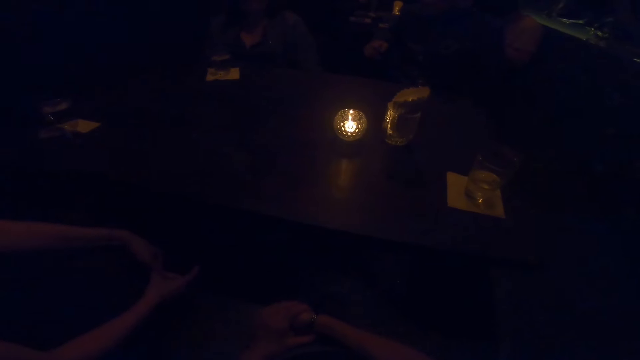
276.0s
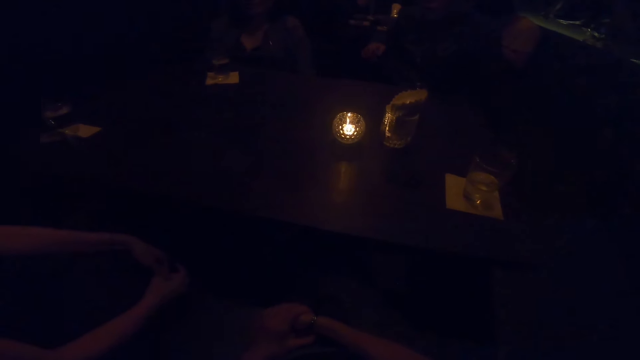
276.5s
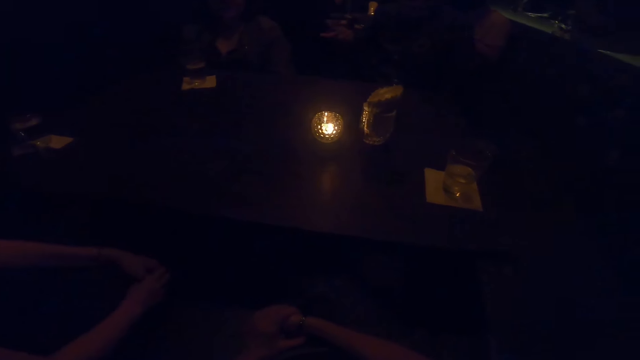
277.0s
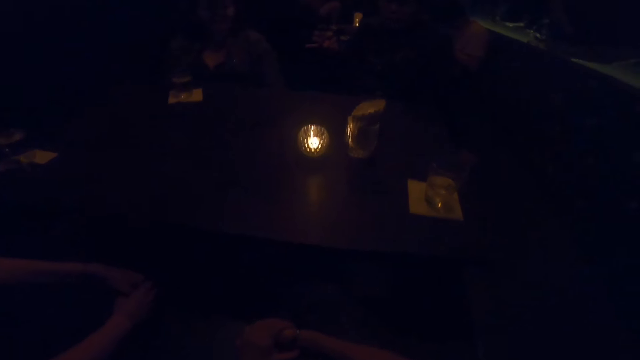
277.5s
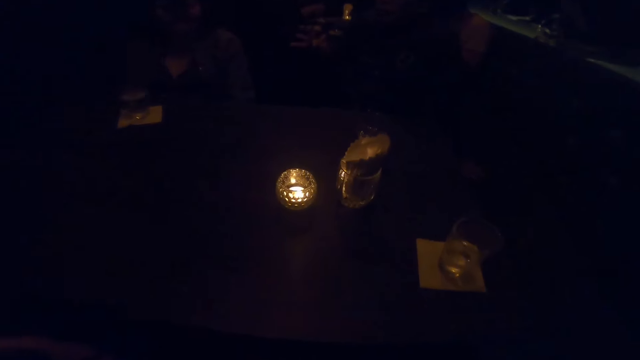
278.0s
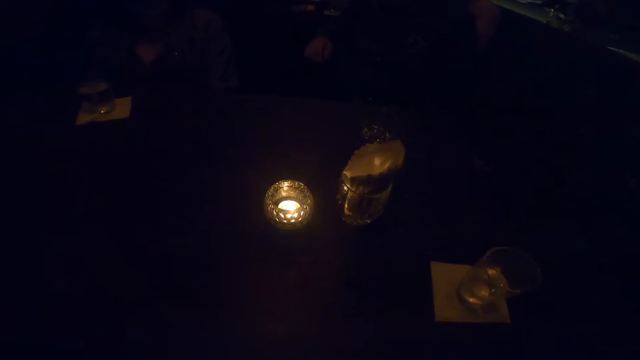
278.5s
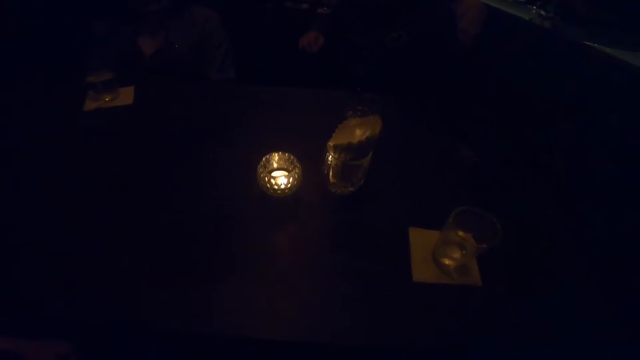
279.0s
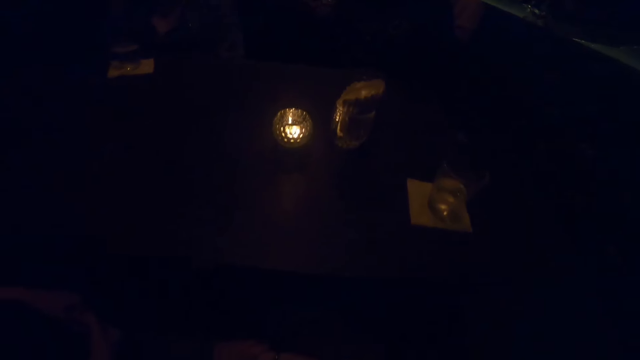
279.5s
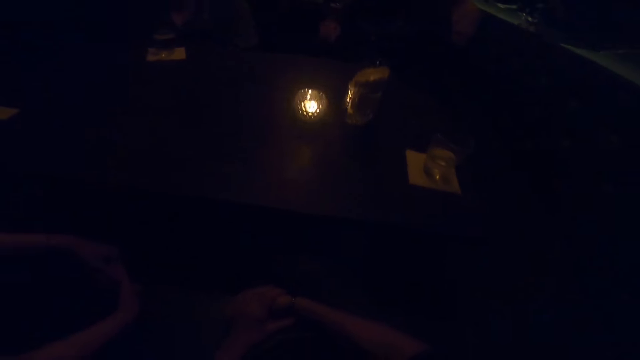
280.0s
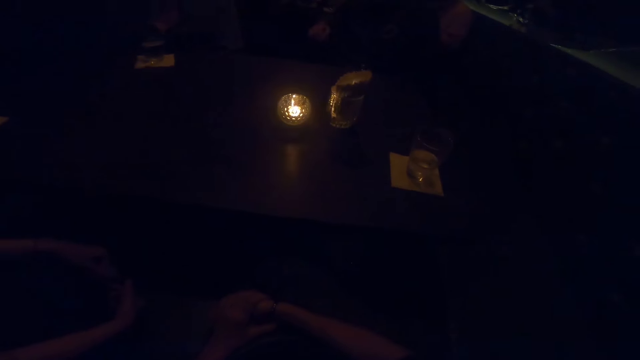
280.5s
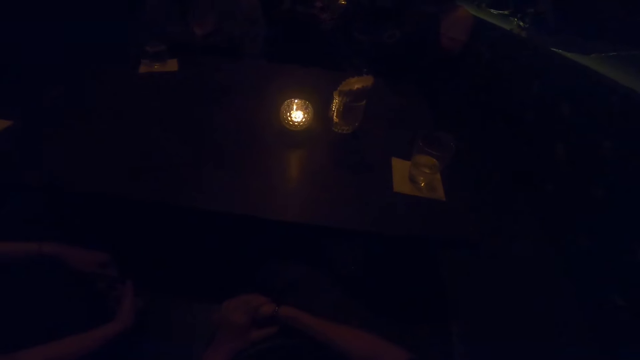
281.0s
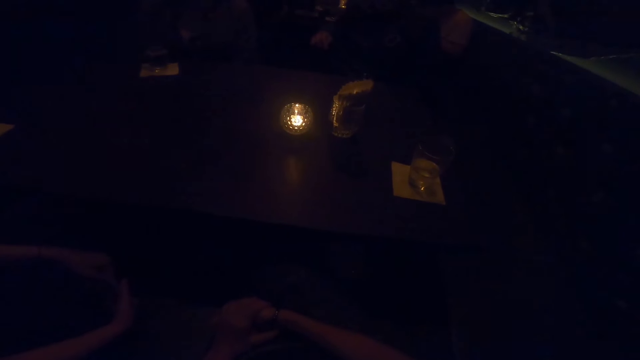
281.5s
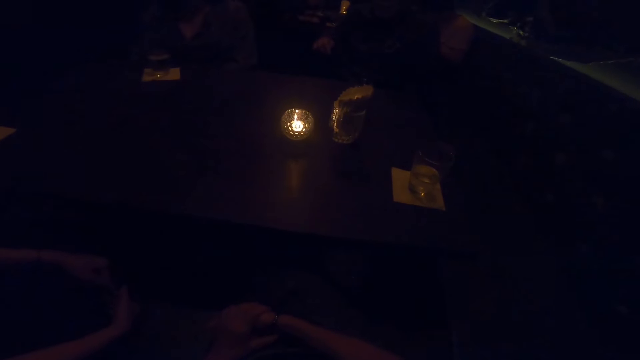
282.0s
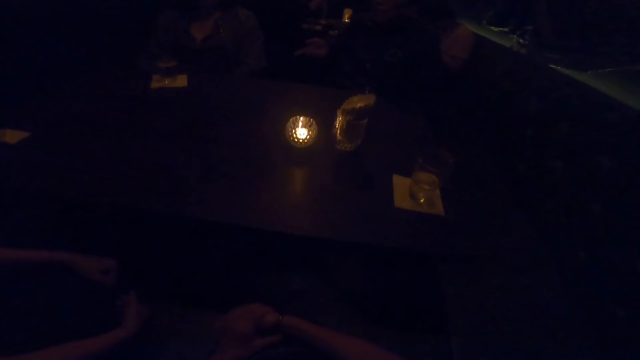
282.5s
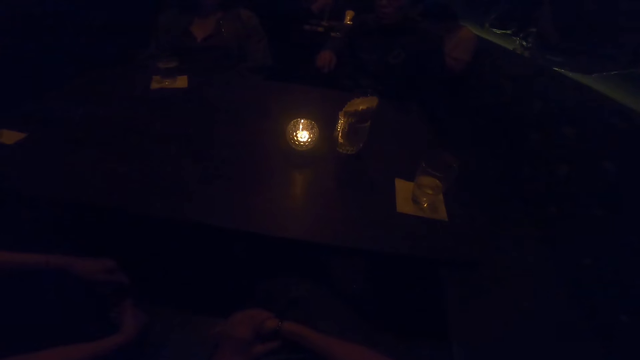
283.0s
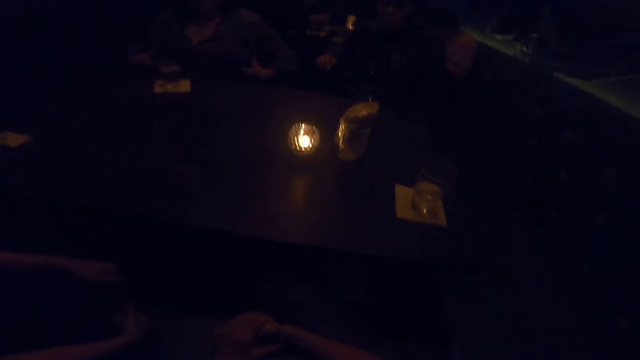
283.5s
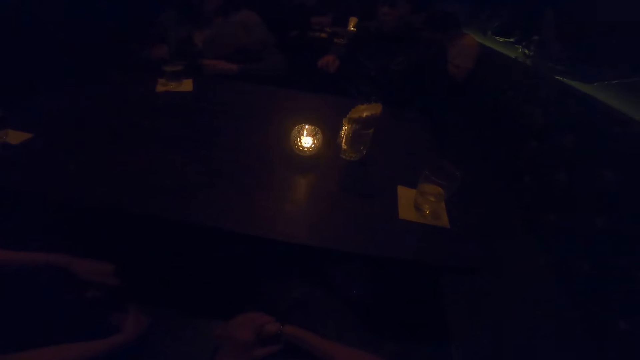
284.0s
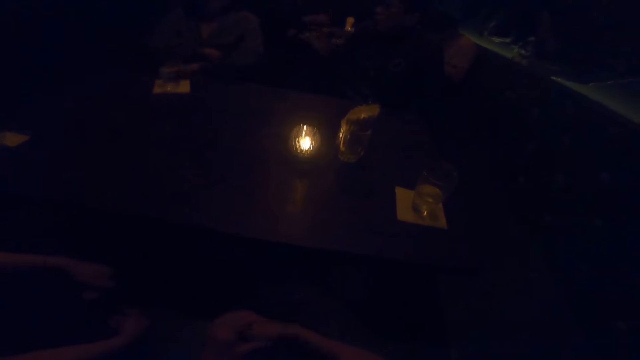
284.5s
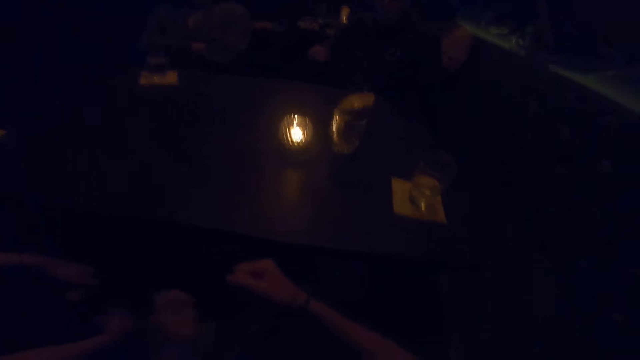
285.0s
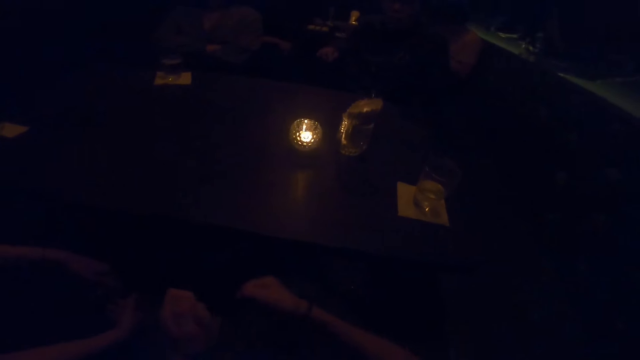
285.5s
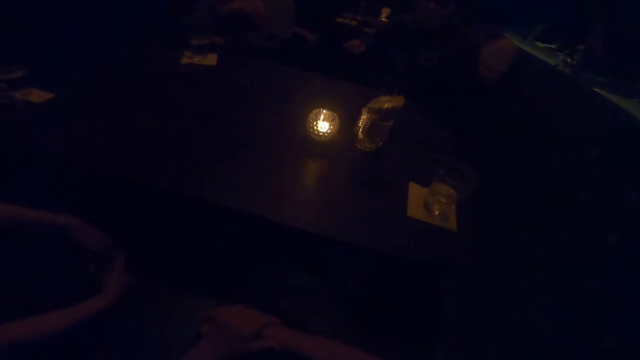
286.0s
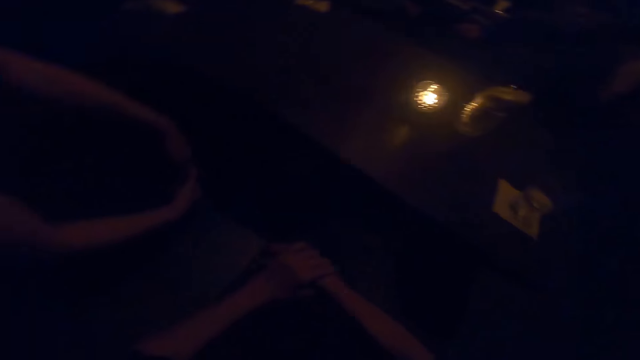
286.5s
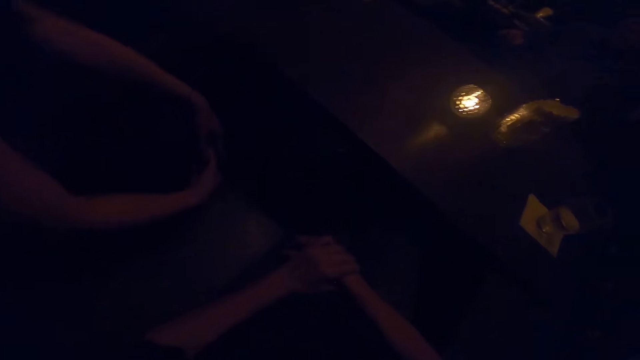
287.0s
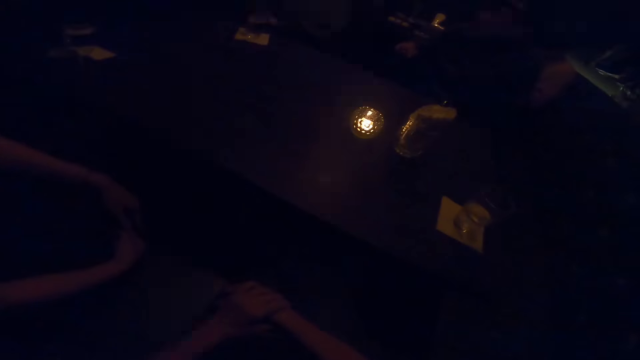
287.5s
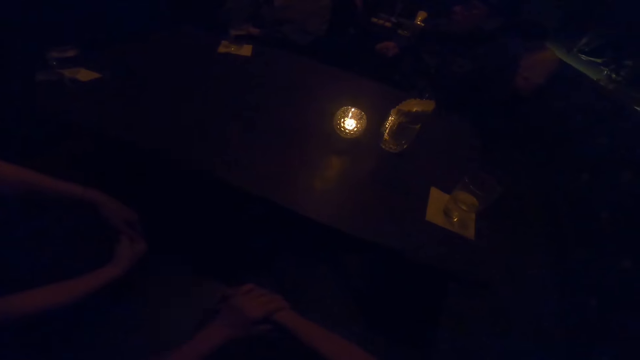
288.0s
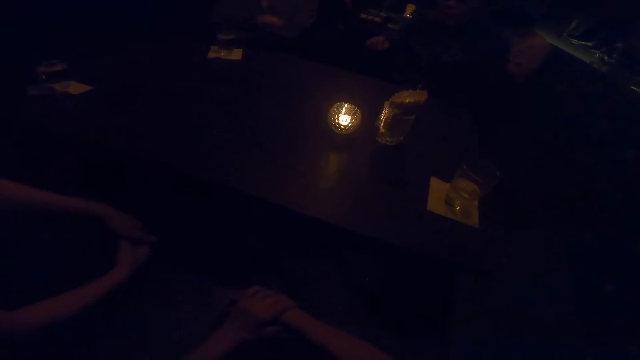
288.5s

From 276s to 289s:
A man sways a hand in the air and gesticulates with his left hand. A person straightens a cloth. The camera wearer sways hands in the air and gesticulates with both hands.

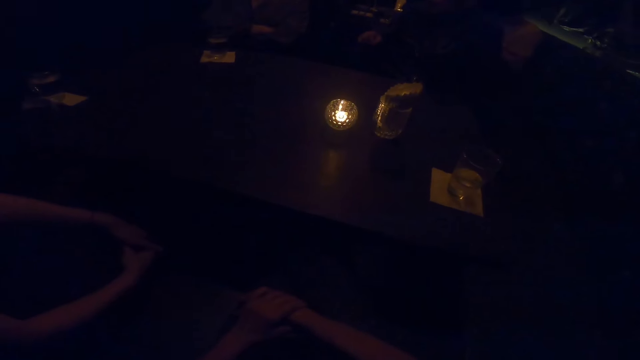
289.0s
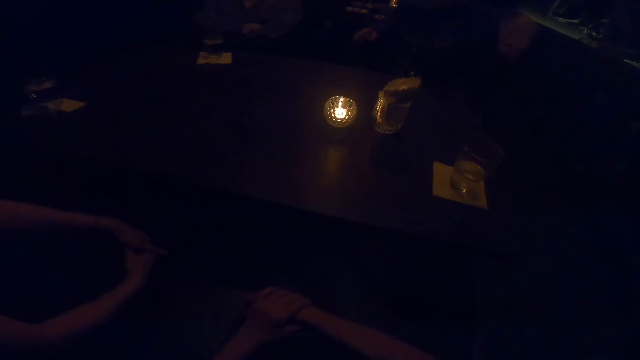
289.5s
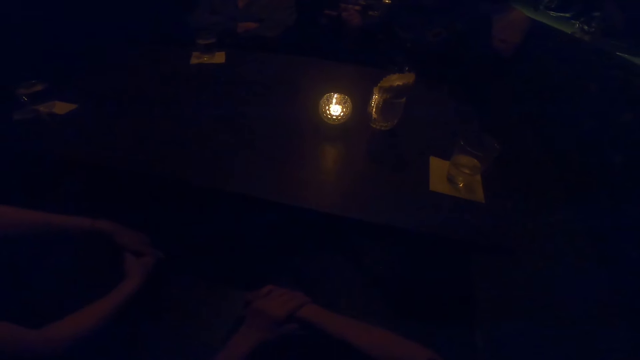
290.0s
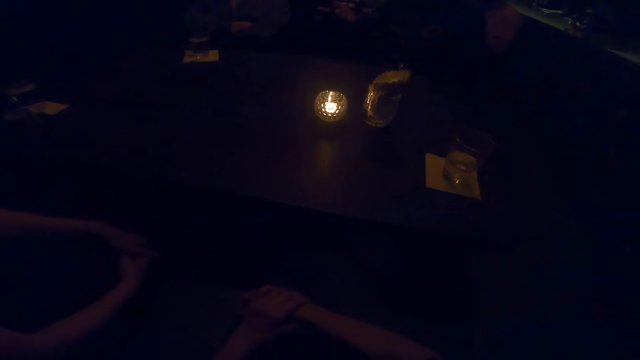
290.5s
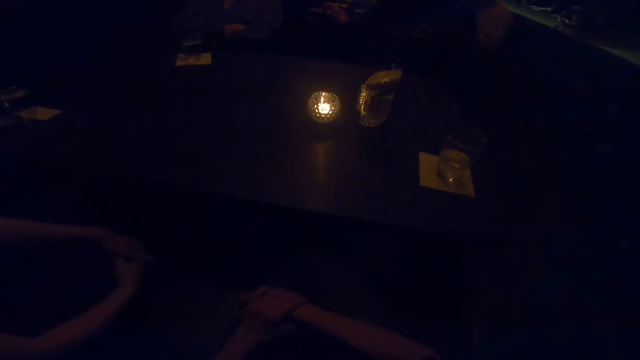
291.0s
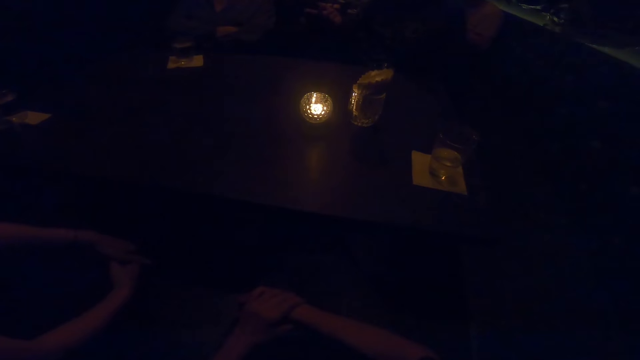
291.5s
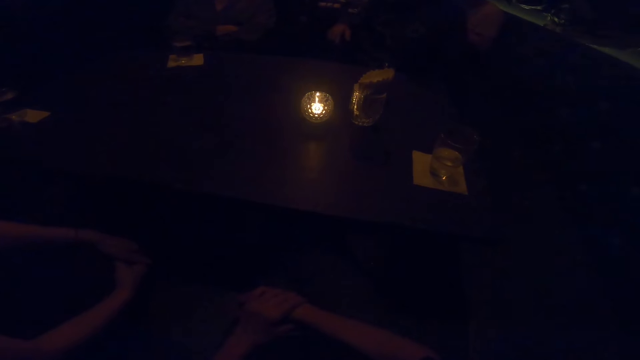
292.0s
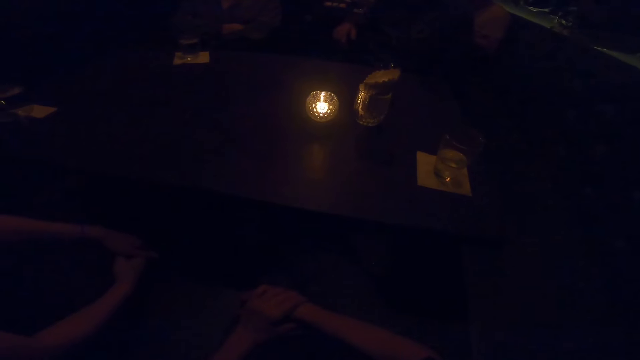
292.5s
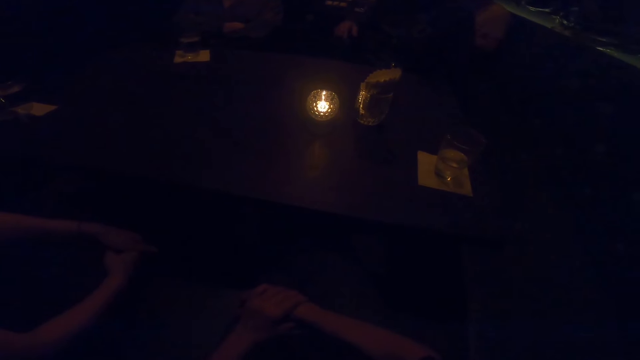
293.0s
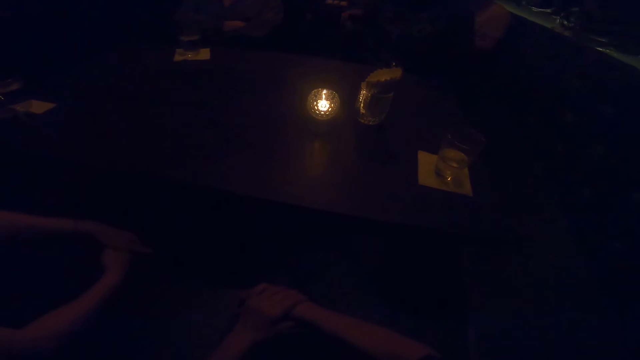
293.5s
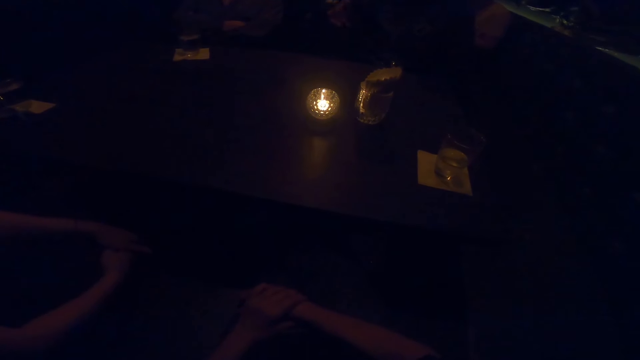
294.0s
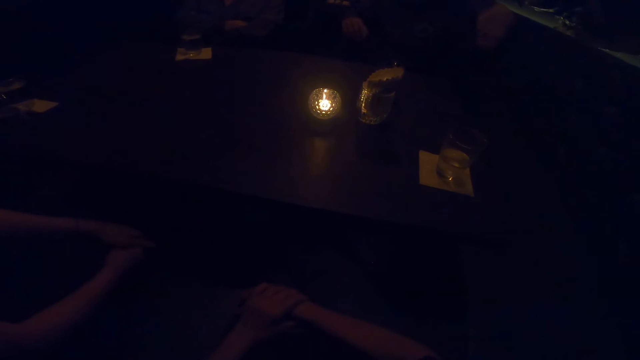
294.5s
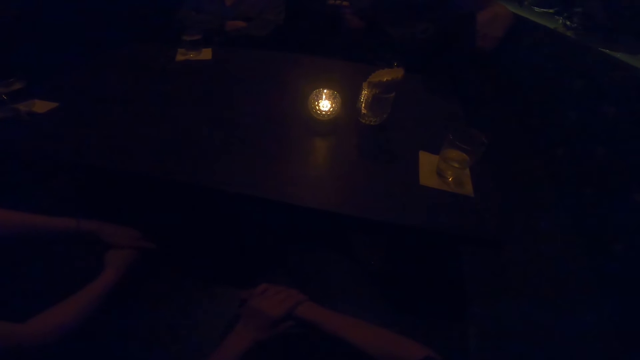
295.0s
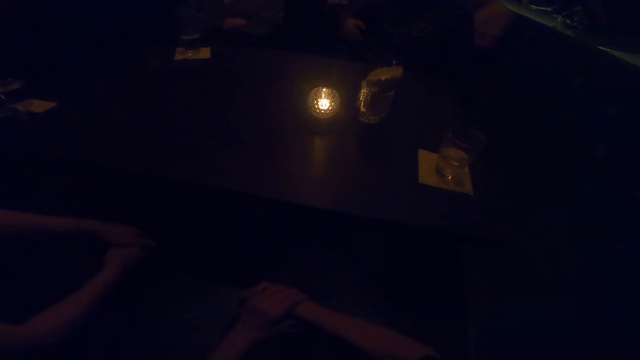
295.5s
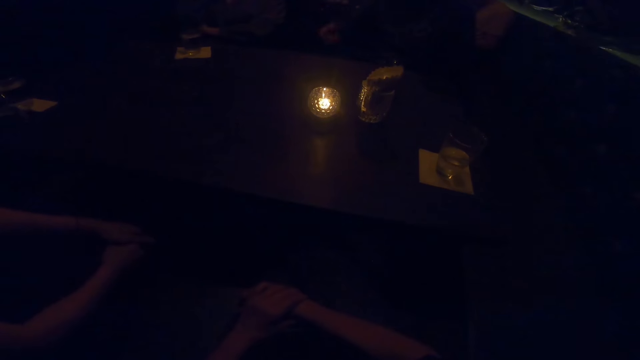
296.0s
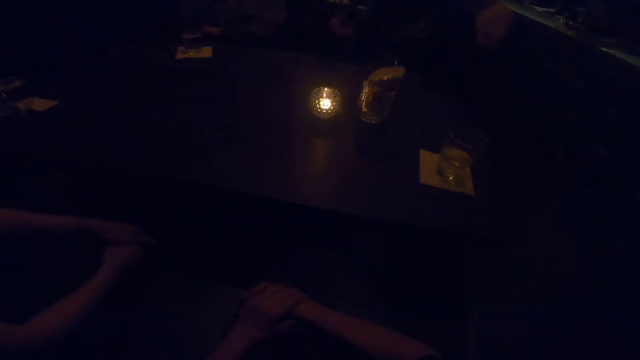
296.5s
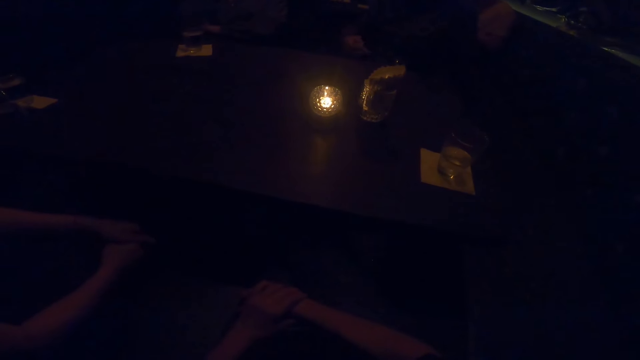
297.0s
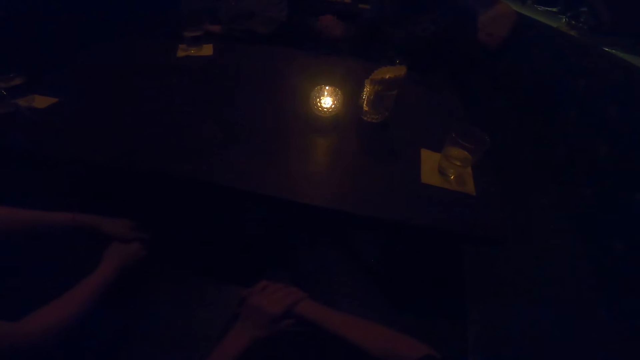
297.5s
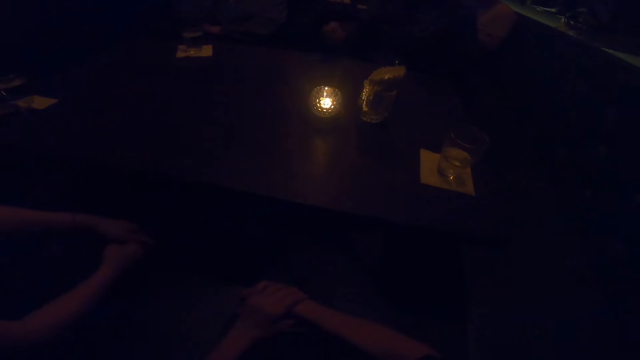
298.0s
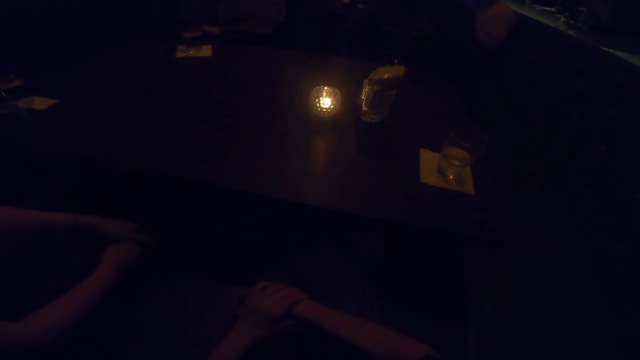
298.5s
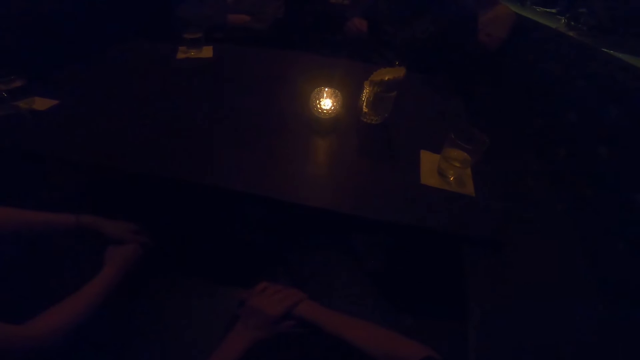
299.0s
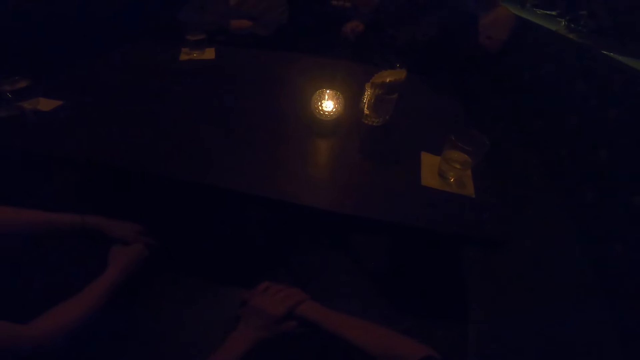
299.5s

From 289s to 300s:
A person lifts a hand in the air. Another person touches the face.
